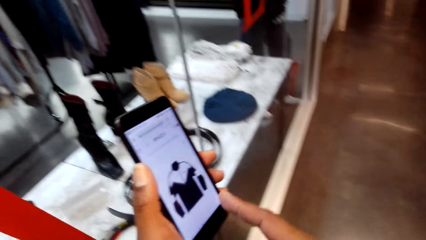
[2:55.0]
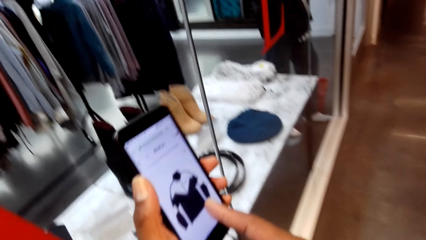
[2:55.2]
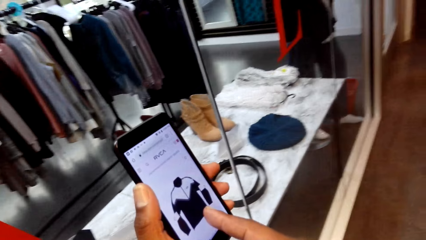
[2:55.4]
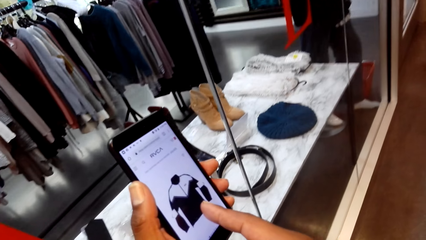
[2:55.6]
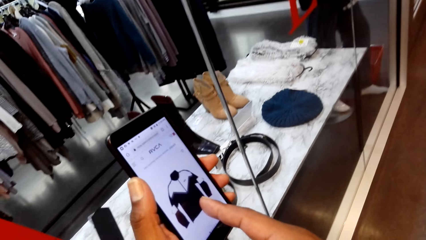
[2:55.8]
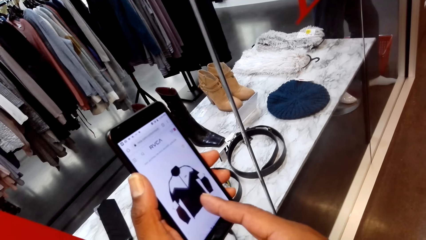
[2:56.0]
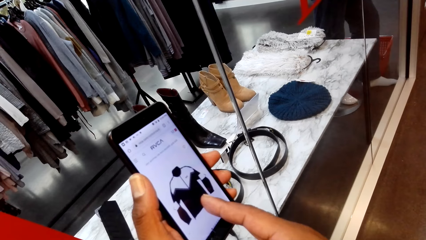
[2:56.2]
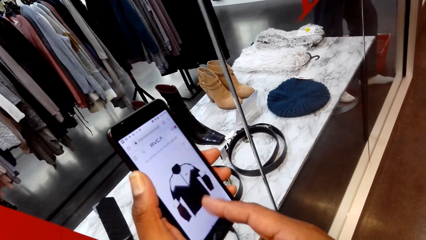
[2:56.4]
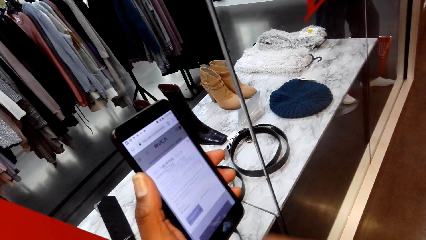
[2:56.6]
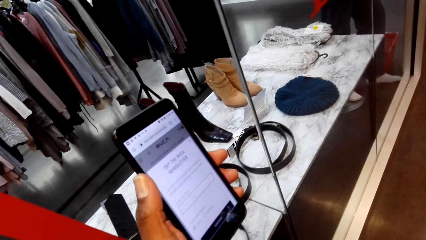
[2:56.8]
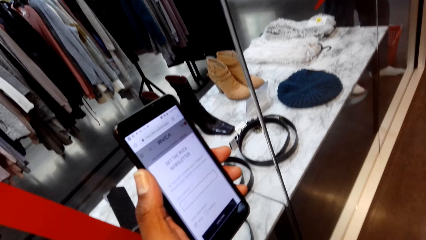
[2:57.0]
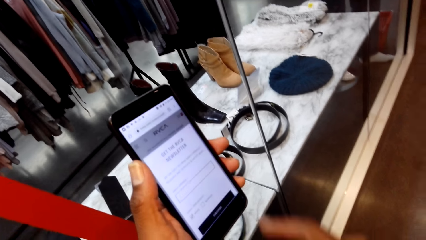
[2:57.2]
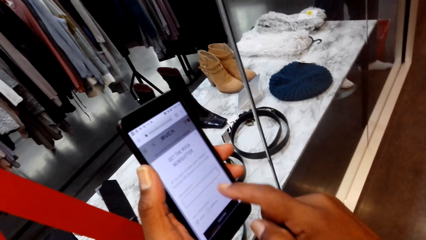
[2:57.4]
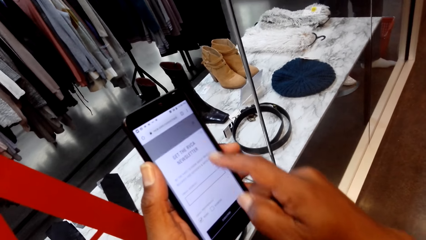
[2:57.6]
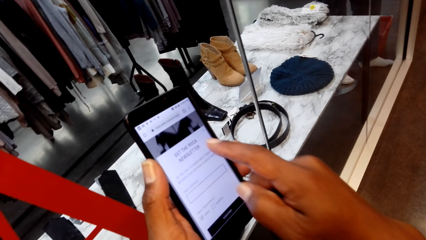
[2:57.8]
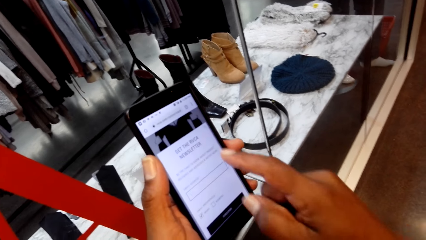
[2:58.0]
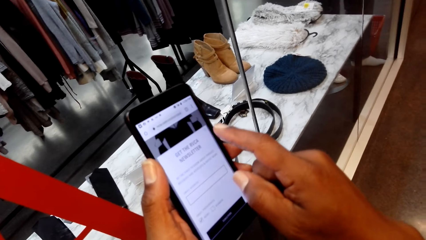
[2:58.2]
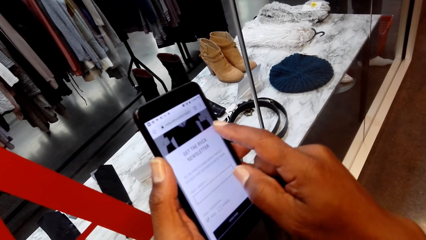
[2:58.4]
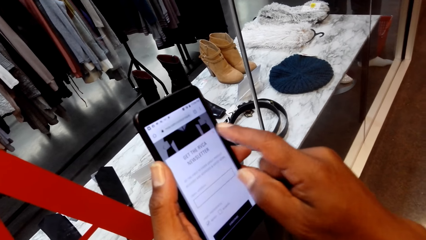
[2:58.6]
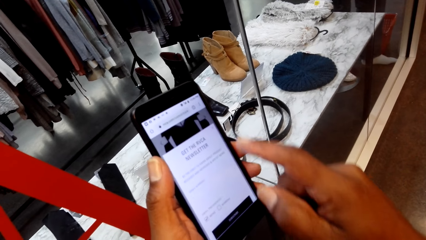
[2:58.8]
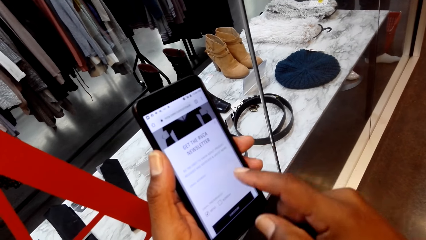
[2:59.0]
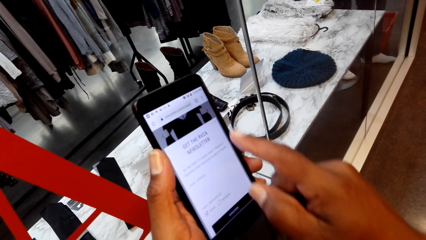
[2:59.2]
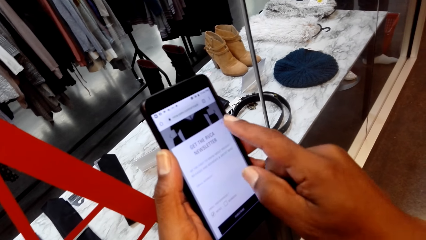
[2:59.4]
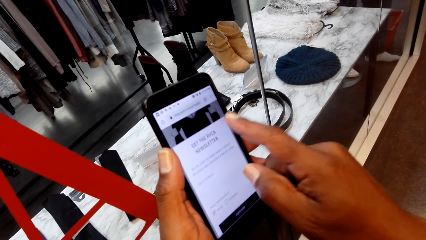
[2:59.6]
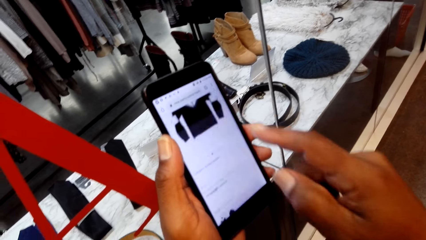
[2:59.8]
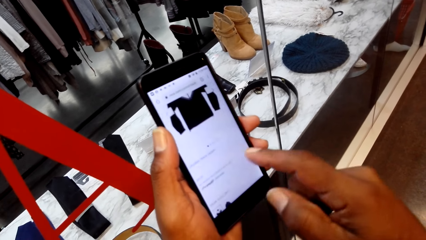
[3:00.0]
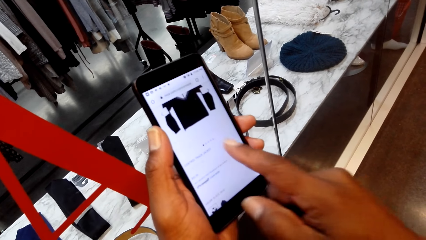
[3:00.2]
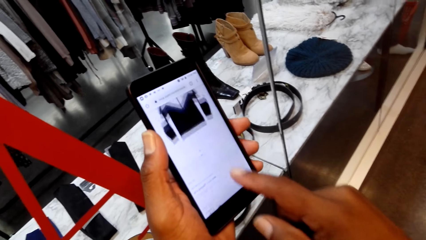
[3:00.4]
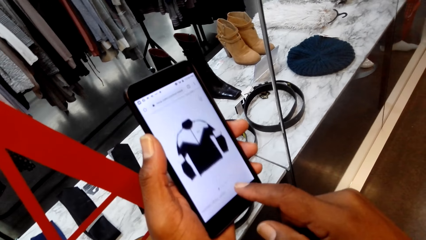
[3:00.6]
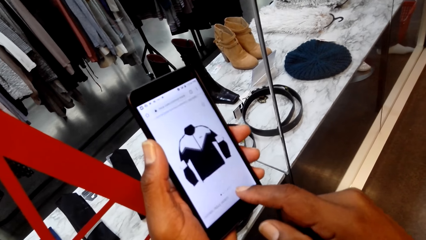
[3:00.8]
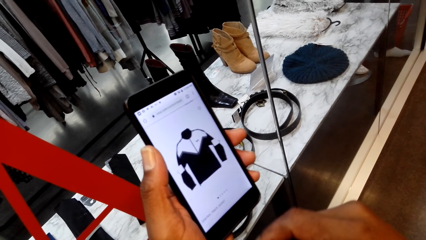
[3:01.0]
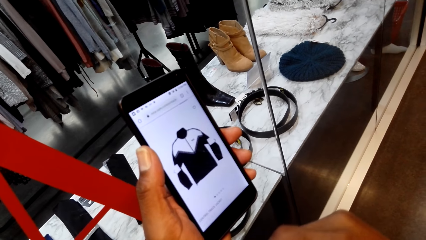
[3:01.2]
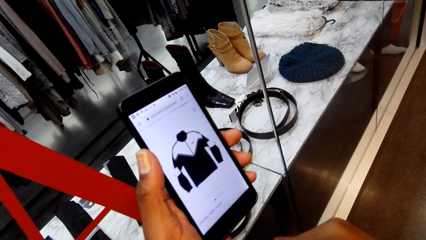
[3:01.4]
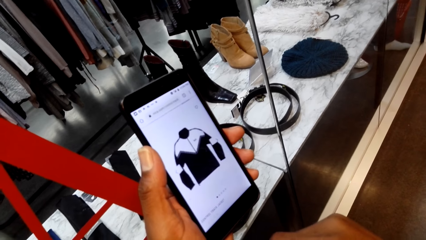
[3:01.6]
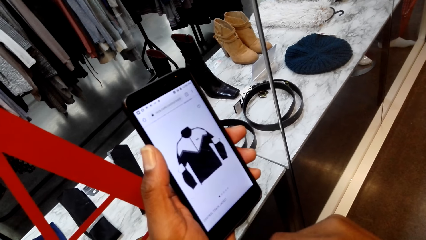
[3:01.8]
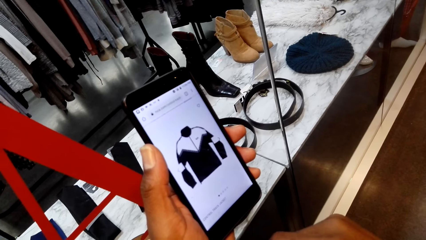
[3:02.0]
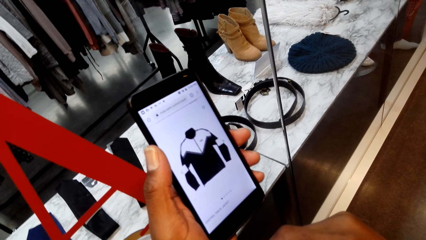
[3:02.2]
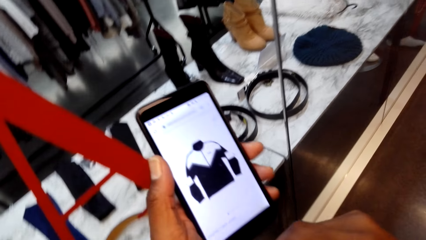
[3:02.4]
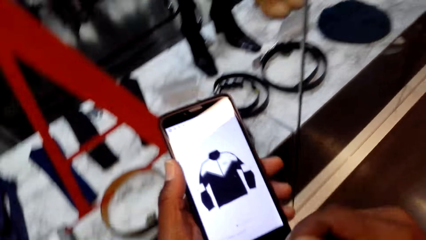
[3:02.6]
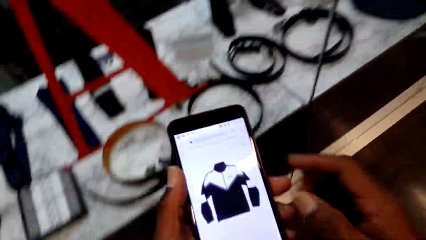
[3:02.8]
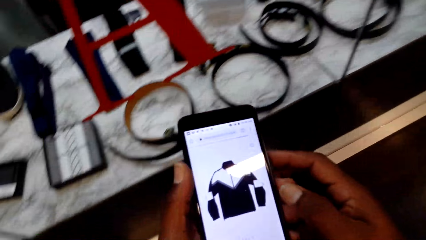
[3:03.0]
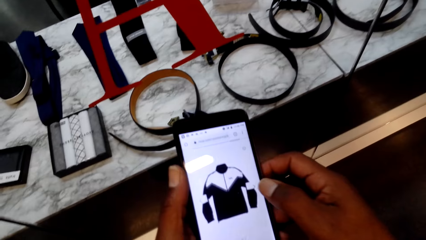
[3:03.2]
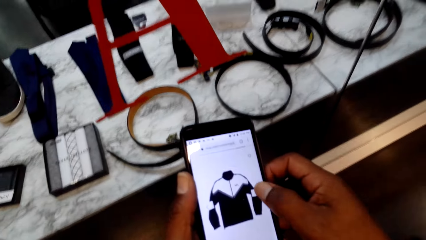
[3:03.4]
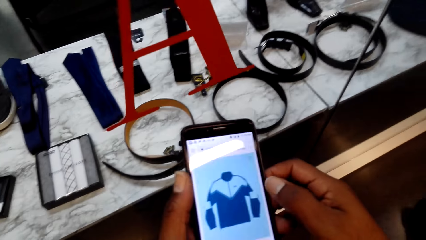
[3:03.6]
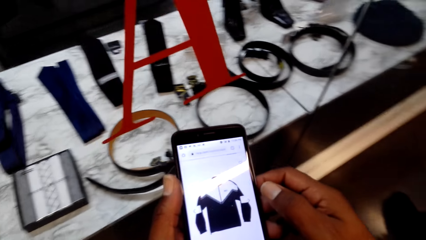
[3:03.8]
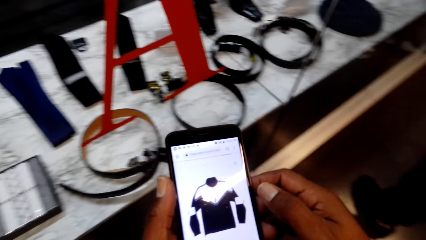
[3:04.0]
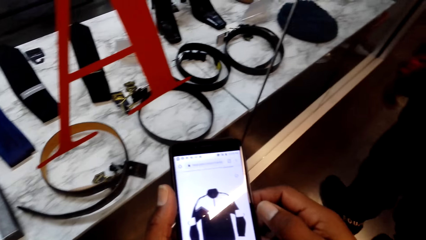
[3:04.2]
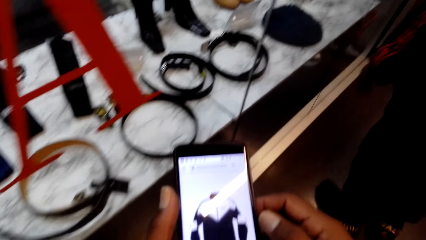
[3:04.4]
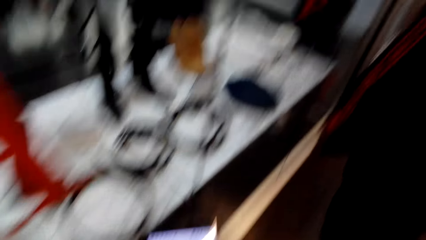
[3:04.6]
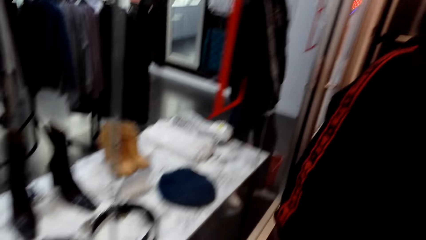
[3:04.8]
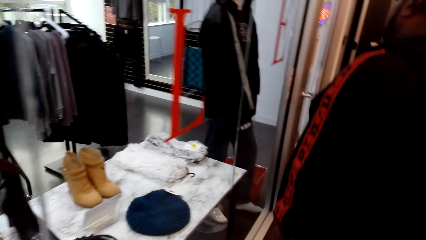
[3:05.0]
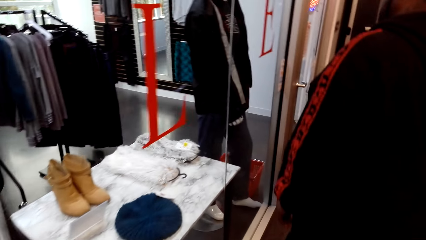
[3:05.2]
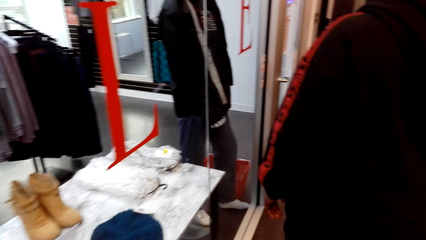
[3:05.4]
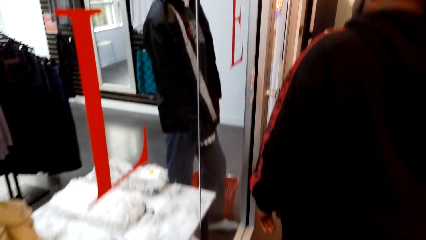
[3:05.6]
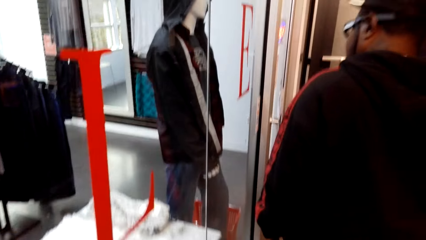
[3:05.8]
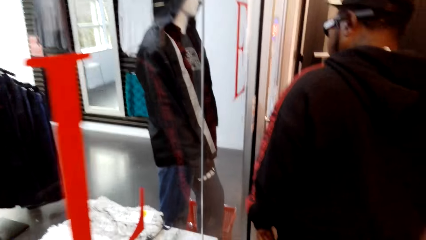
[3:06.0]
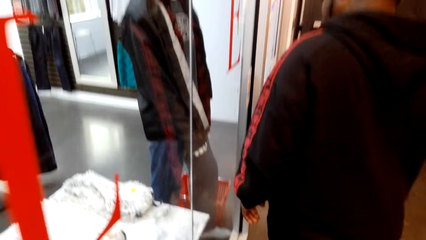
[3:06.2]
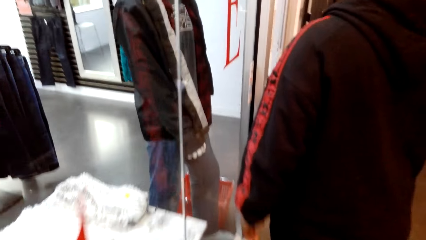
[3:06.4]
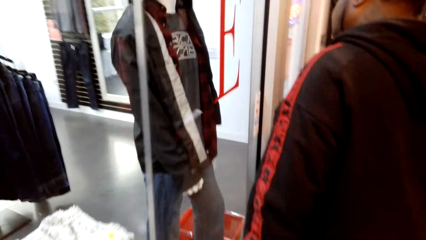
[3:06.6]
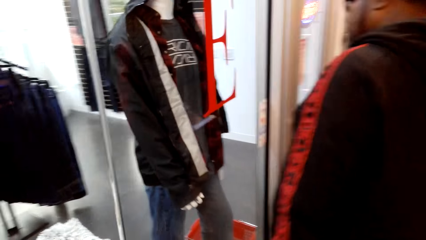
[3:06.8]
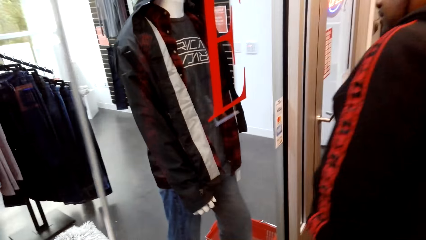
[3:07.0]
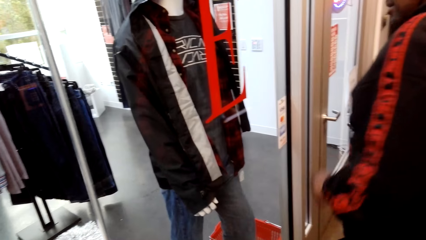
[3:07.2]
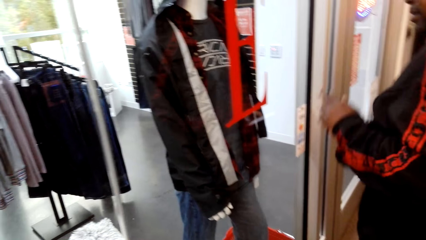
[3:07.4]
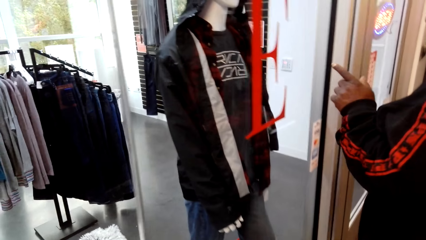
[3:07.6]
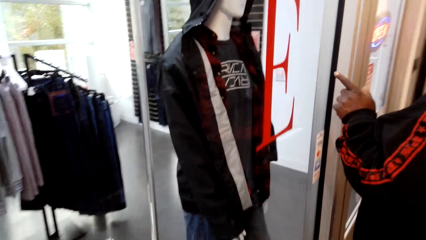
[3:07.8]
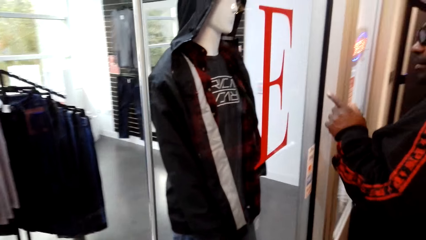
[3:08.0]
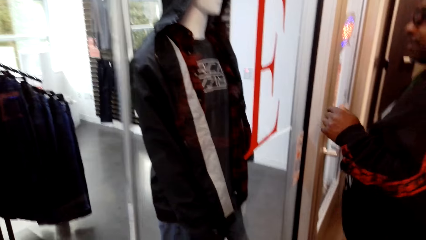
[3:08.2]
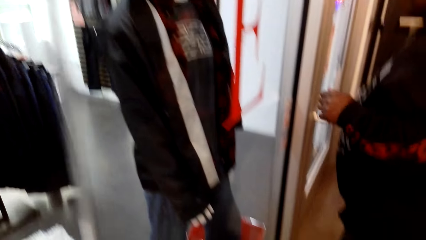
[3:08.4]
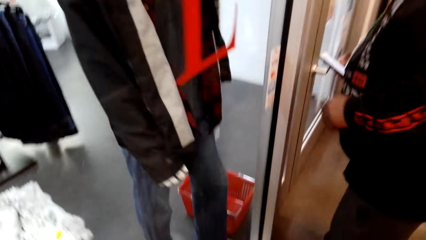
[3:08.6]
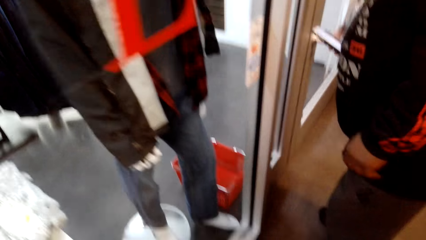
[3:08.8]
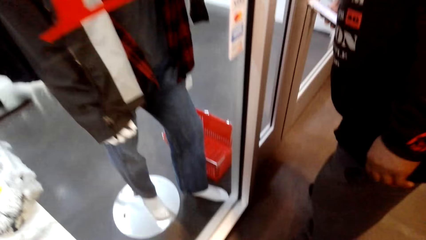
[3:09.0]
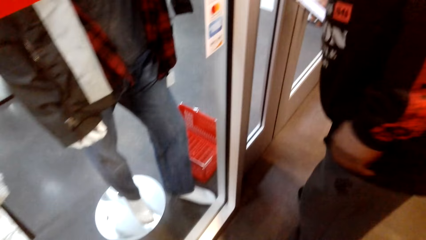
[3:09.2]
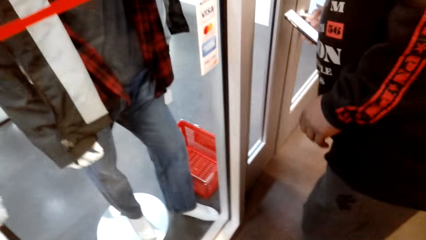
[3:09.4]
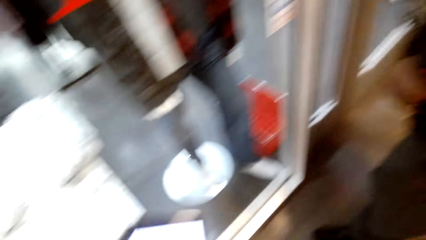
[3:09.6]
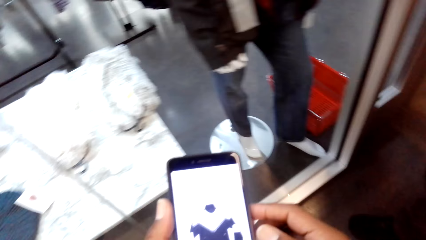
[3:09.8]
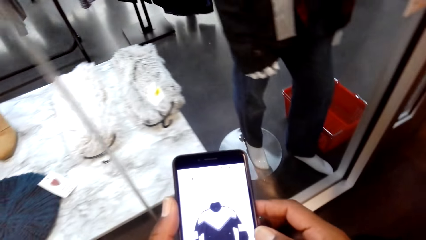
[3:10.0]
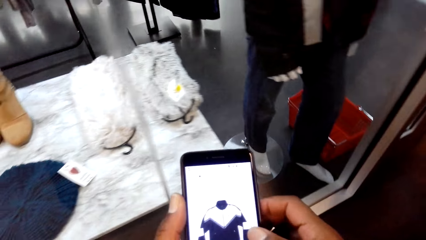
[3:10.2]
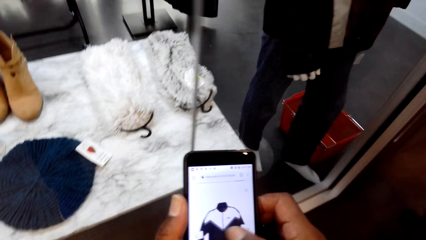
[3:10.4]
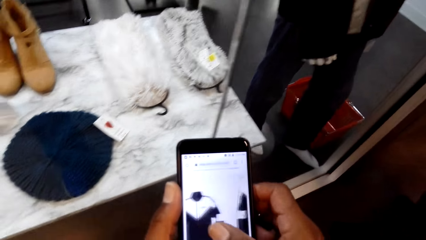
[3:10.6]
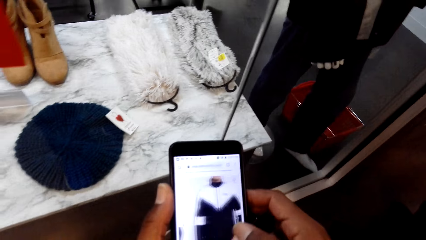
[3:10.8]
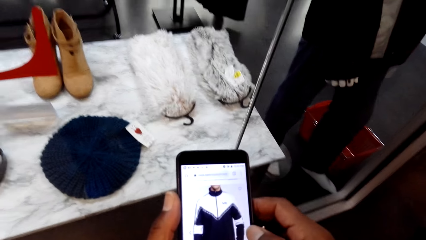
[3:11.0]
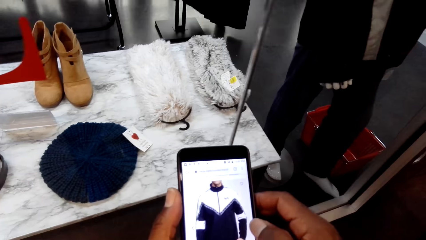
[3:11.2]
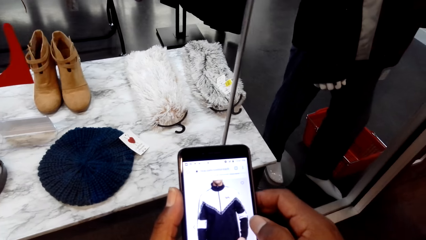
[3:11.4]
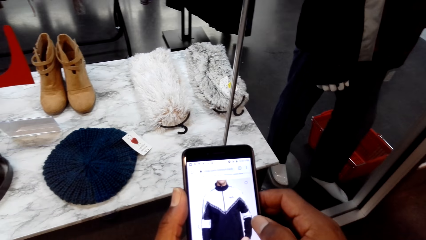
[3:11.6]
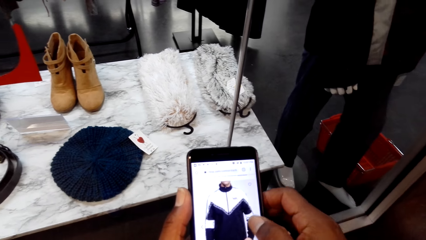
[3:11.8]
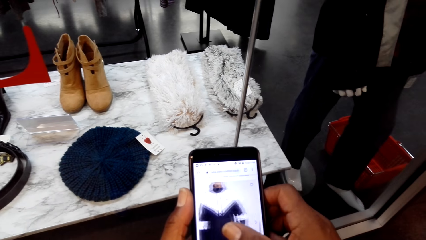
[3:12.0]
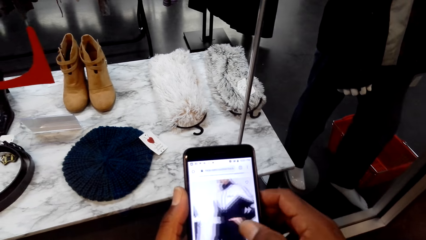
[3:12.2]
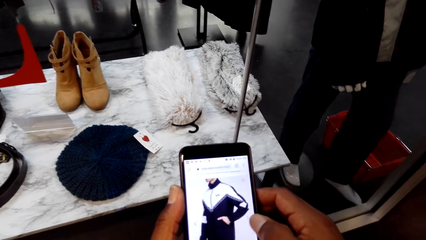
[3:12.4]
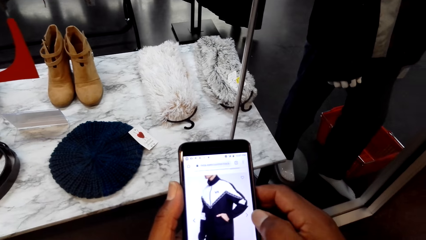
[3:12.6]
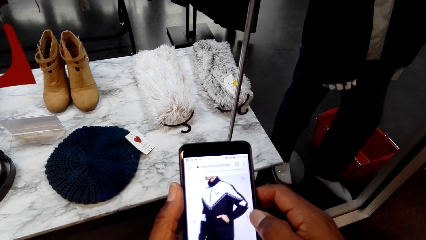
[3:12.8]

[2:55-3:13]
The camera wearer operates a phone. A man talks. The man interacts with the camera wearer. The man walks in the clothes store. The camera wearer walks in the clothes store. They point at the jacket. They operate the phone.
